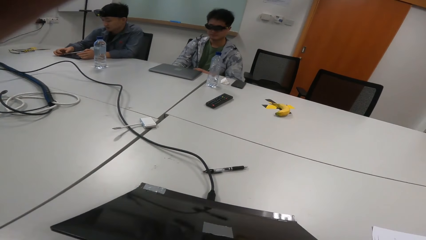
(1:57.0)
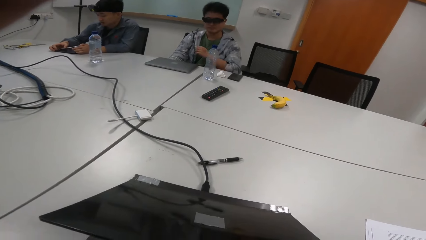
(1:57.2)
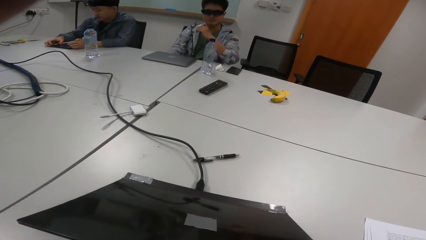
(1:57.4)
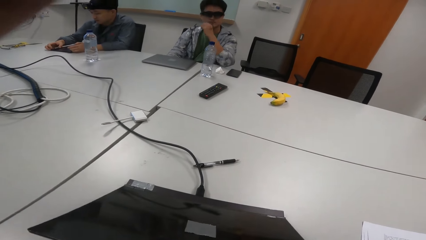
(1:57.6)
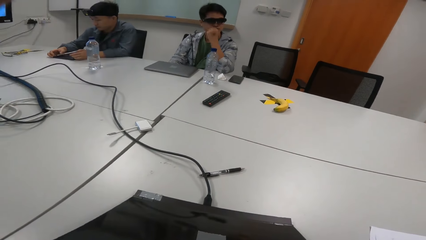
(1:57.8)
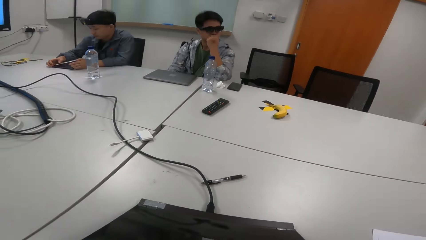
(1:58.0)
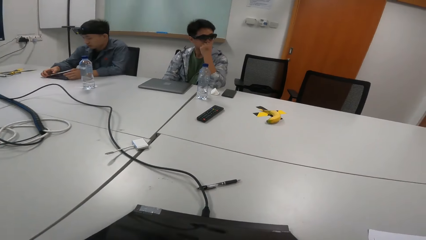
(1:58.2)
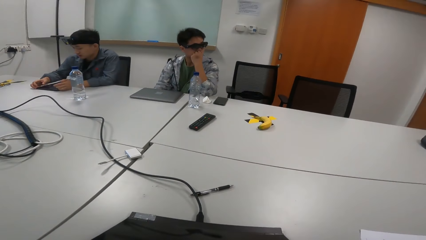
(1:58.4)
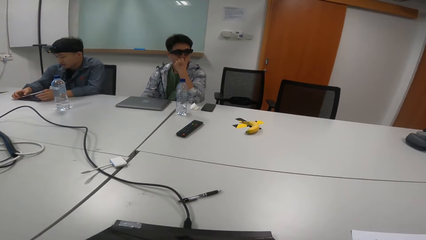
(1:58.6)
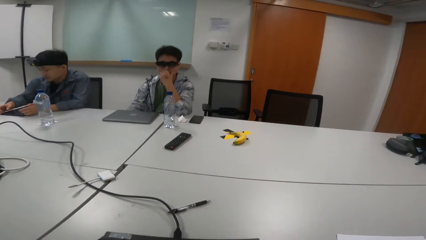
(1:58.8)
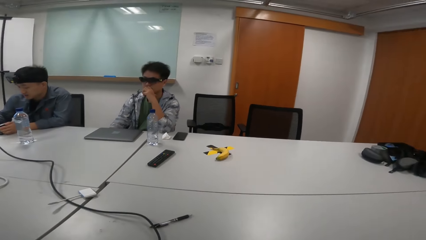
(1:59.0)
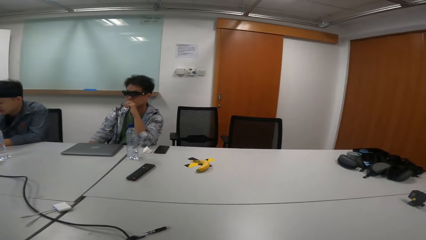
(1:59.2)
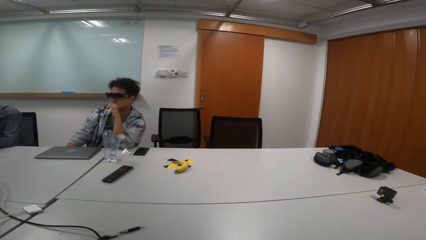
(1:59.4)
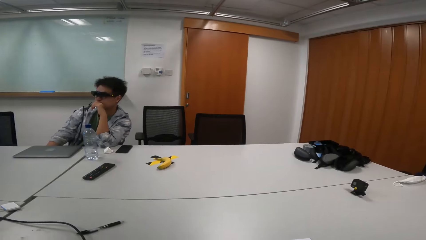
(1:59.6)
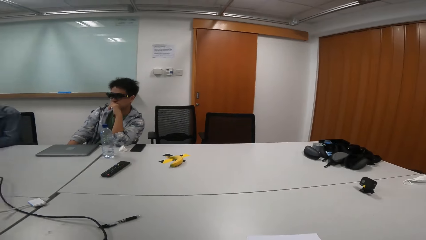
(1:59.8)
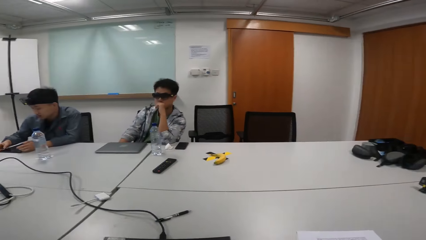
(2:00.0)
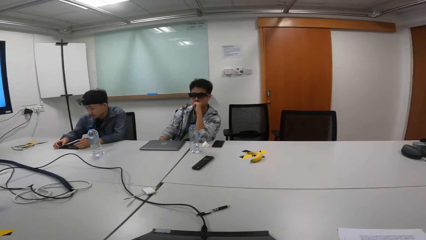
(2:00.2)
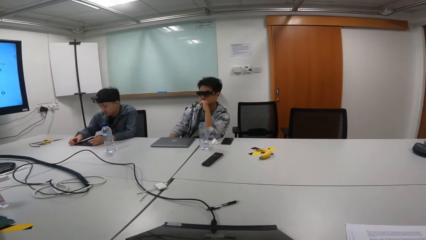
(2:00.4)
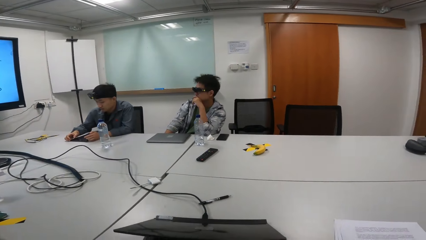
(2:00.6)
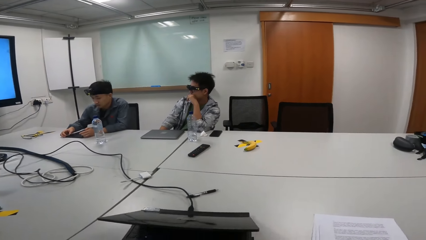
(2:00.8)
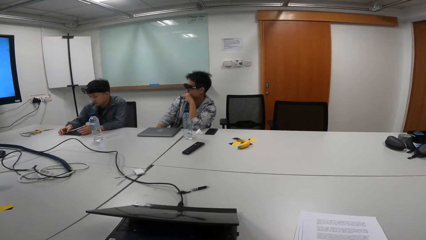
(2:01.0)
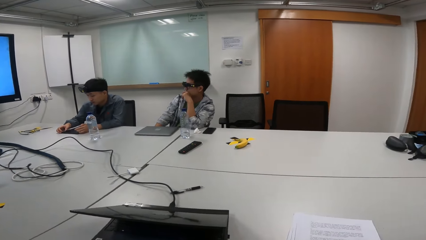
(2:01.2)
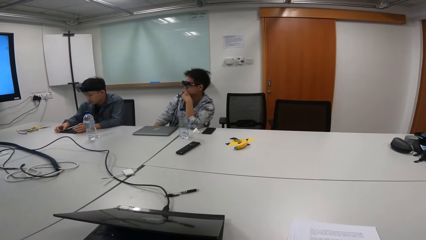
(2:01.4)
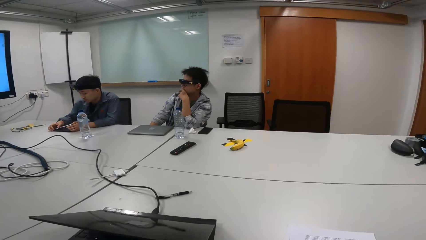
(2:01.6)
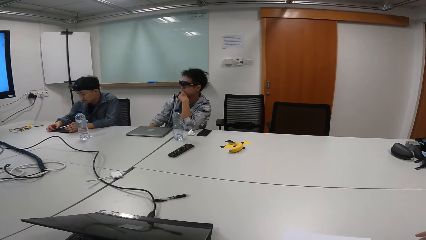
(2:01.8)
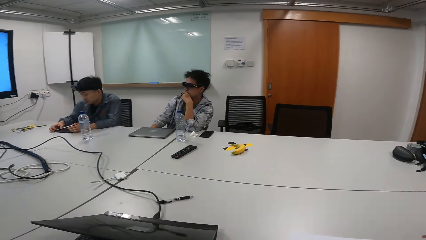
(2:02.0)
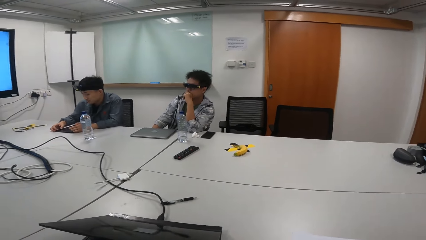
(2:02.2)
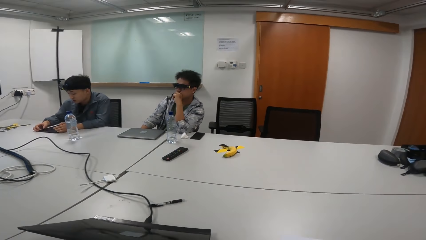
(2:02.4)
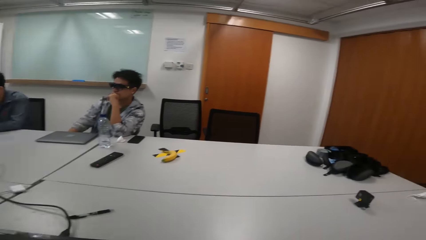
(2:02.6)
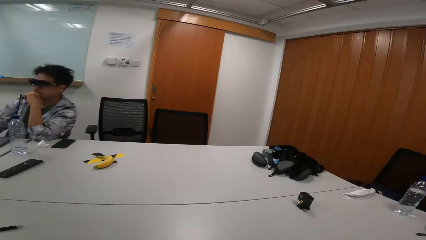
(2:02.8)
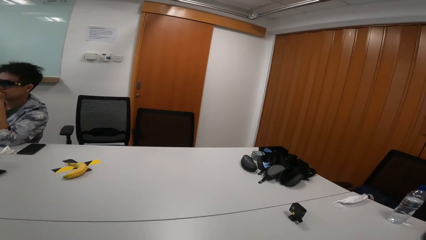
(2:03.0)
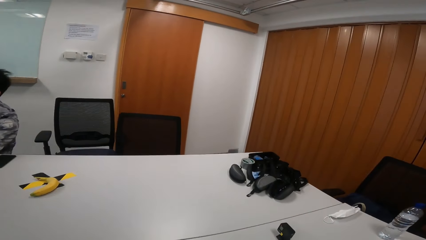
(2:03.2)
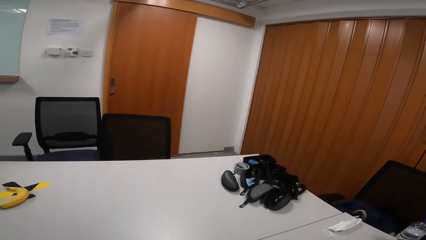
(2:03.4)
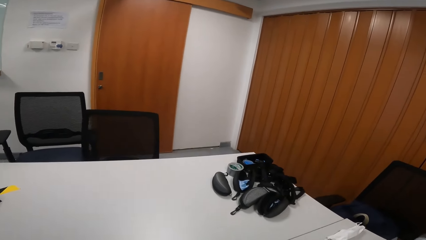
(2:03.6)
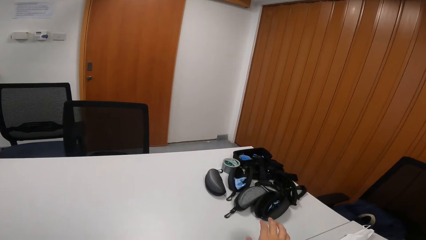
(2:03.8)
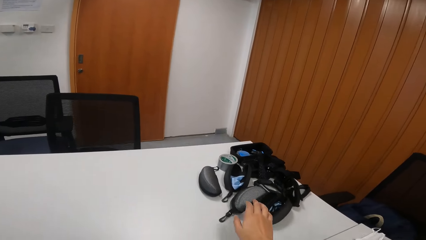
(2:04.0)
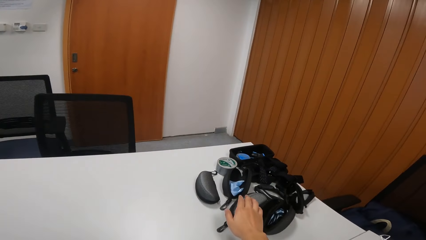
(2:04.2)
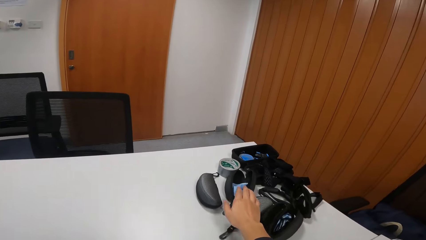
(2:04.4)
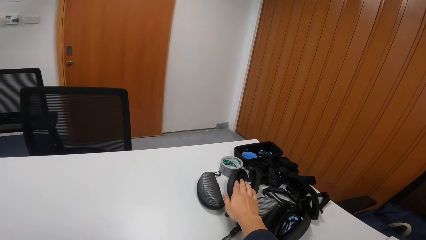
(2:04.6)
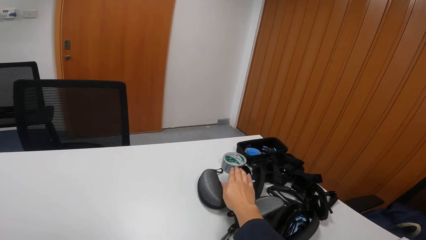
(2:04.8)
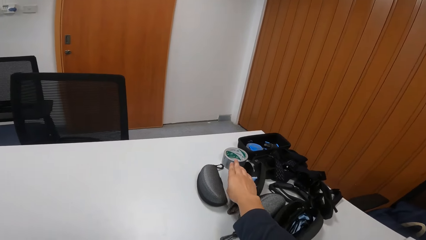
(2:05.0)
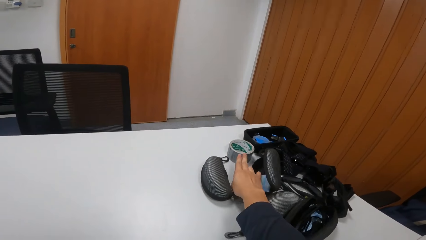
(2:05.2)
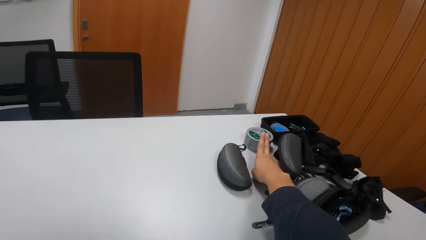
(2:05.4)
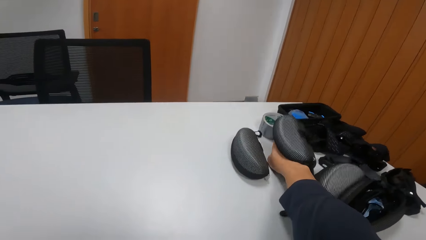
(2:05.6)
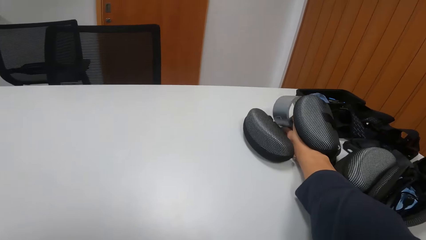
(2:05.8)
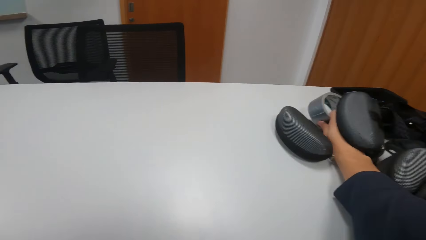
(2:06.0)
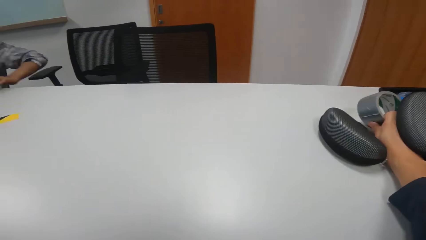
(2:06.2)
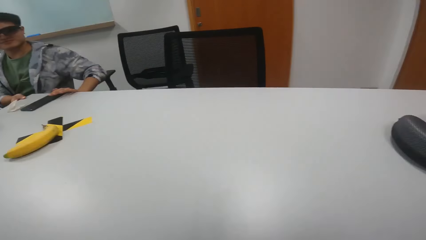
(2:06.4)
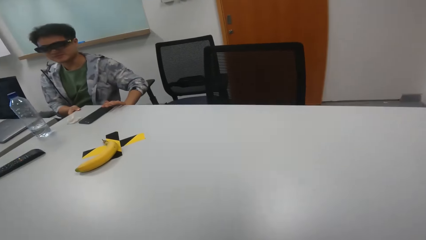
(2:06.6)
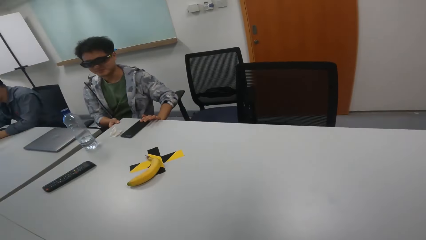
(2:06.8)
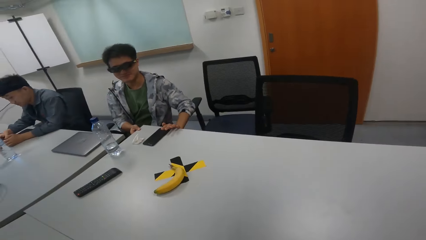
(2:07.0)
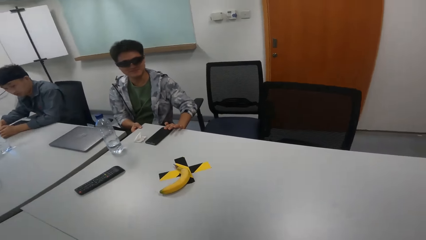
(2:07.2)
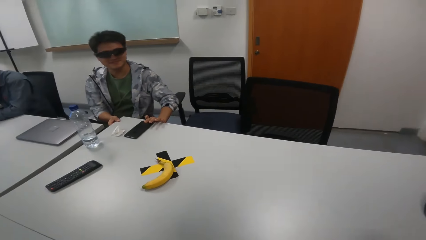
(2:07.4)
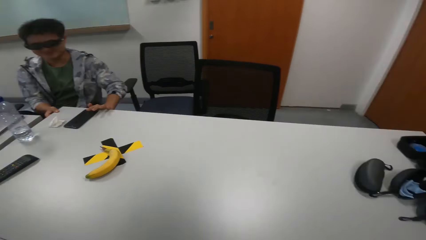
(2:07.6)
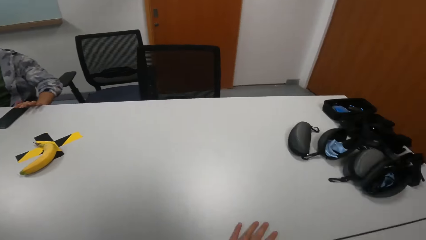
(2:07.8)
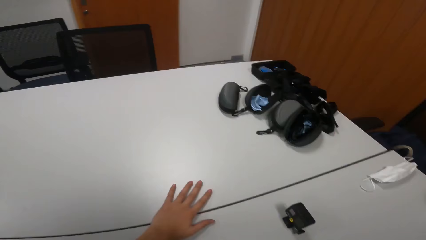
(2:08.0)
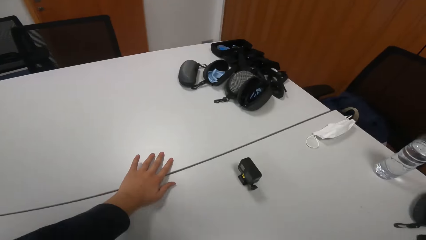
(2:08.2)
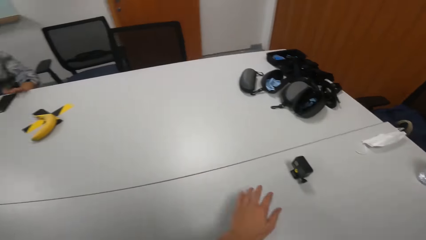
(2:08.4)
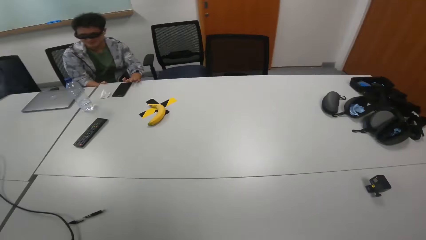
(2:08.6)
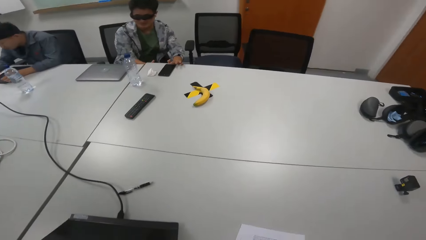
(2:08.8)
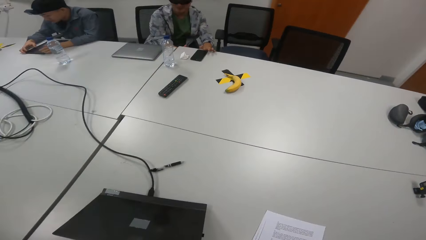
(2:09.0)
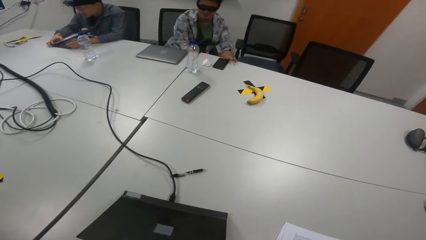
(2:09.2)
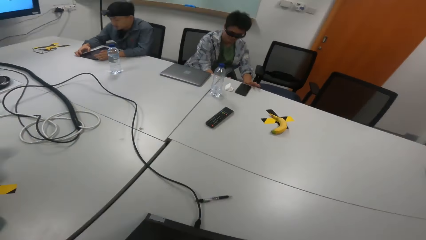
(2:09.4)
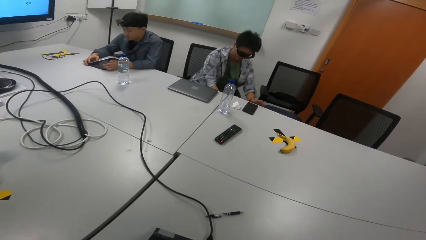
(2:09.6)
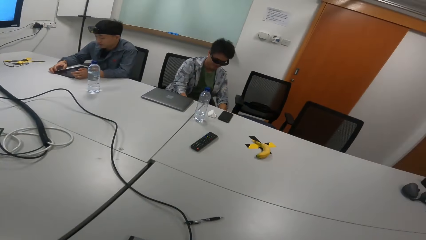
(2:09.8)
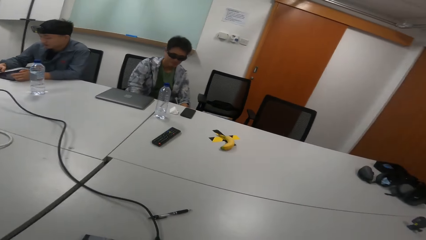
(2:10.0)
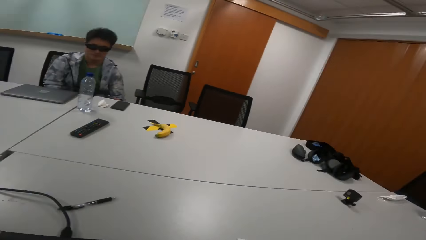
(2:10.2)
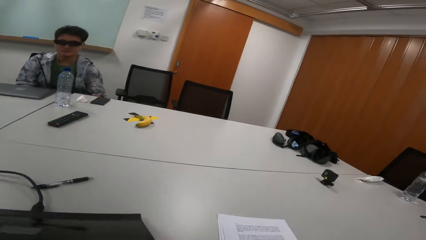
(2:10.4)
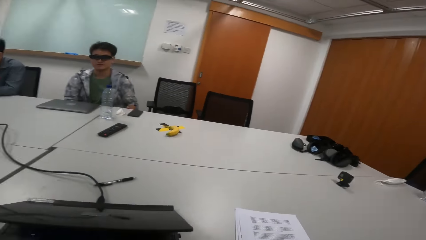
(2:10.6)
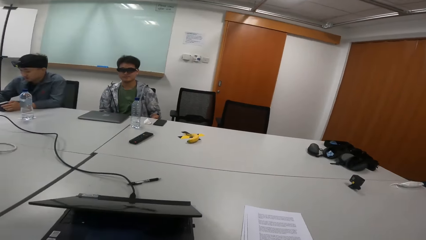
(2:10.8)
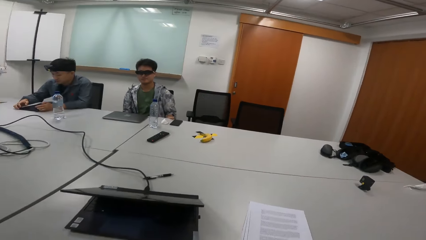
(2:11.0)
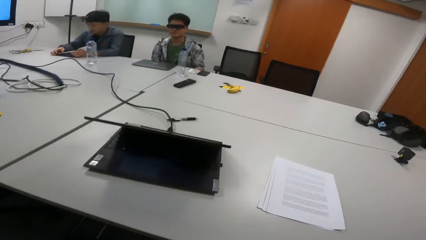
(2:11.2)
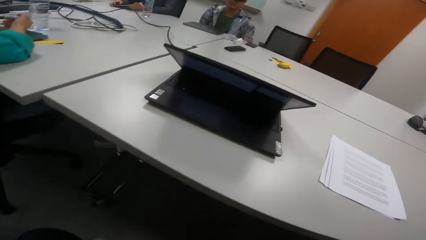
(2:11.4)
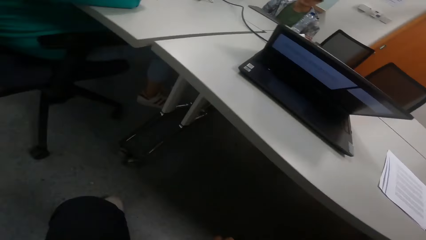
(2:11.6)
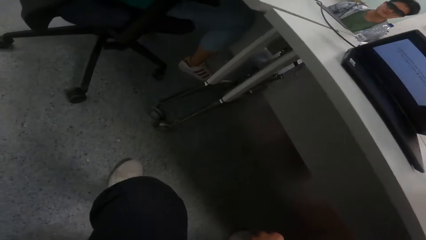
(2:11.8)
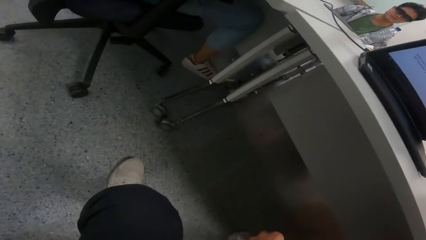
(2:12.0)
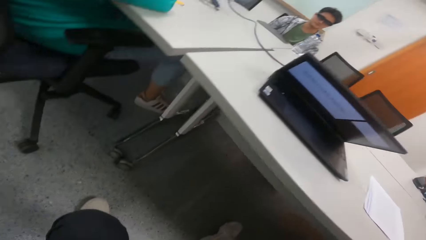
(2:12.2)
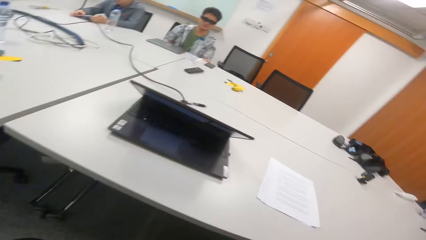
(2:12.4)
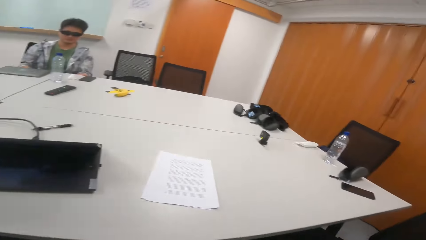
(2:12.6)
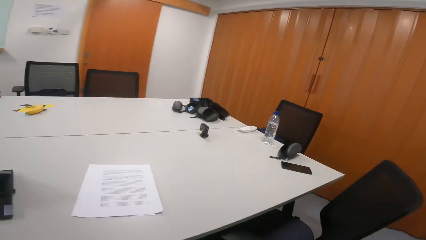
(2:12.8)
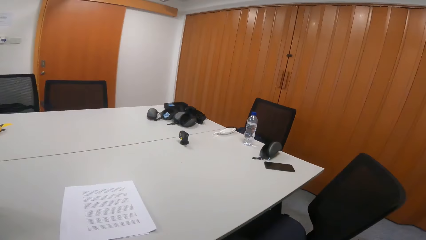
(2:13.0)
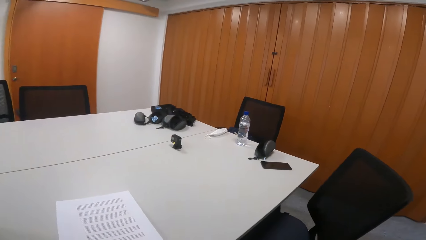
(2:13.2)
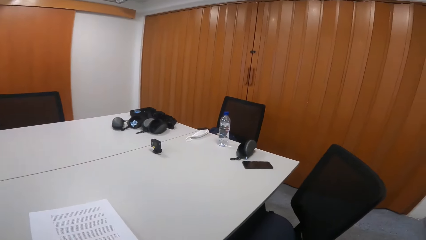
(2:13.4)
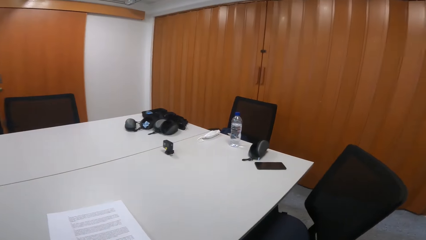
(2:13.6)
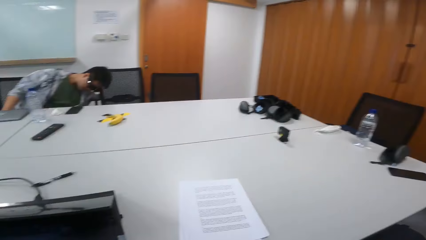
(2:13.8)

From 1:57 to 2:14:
A person touches their mouth. The camera wearer walks in the room. They pick up a sellotape. They look around.
